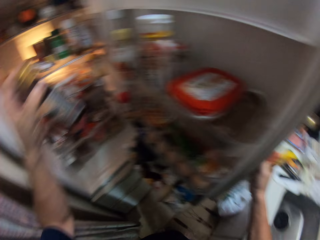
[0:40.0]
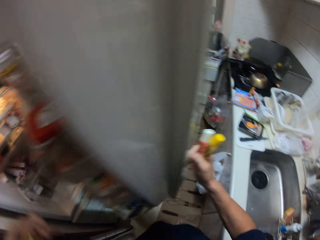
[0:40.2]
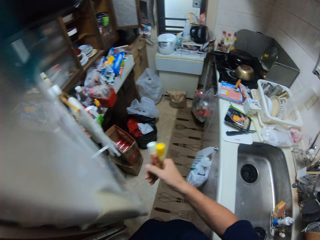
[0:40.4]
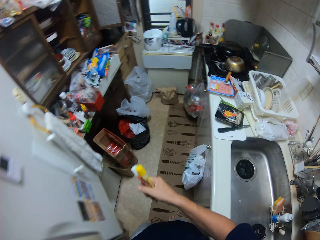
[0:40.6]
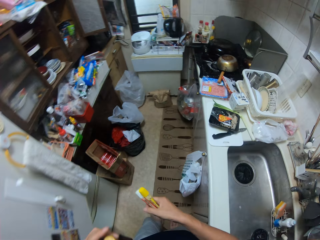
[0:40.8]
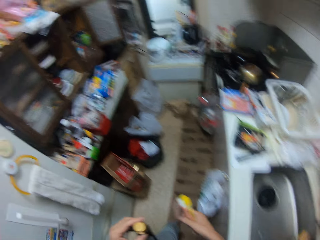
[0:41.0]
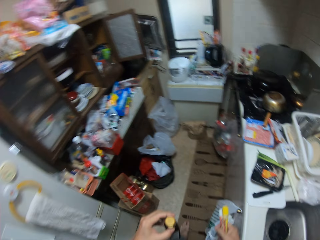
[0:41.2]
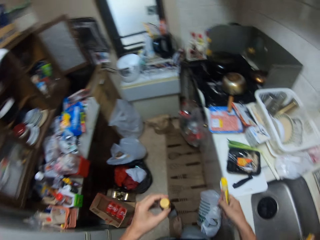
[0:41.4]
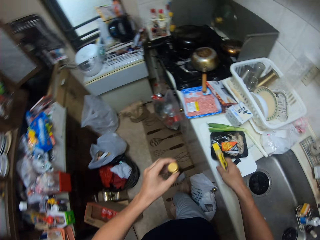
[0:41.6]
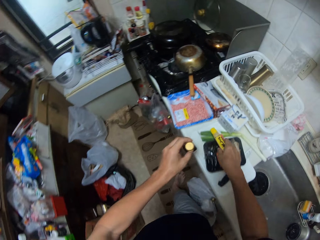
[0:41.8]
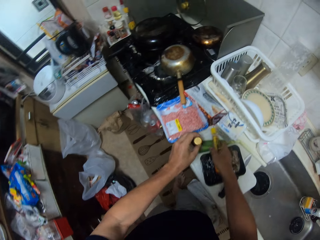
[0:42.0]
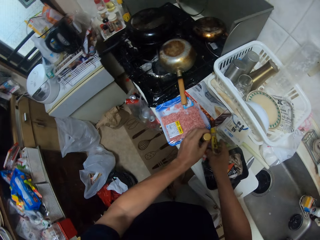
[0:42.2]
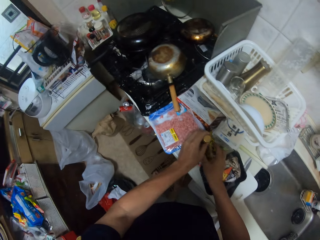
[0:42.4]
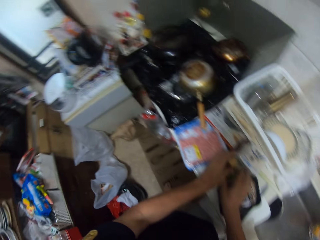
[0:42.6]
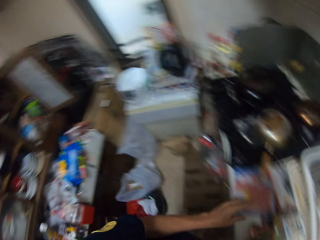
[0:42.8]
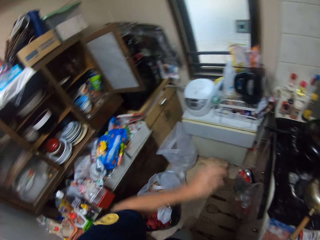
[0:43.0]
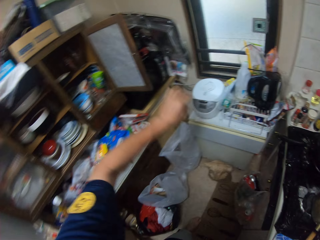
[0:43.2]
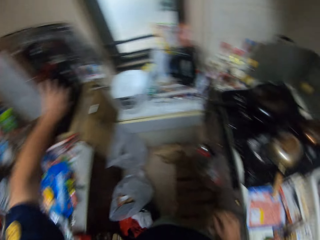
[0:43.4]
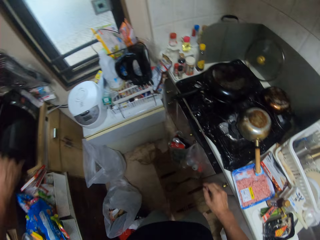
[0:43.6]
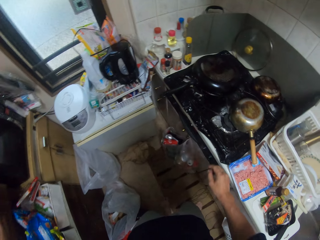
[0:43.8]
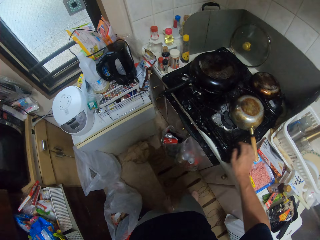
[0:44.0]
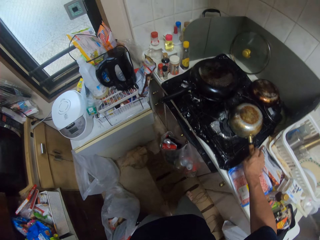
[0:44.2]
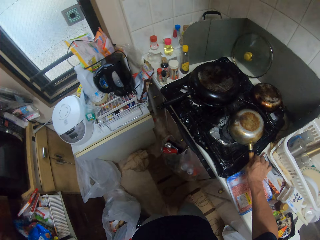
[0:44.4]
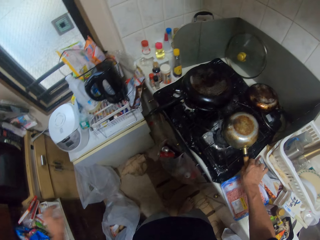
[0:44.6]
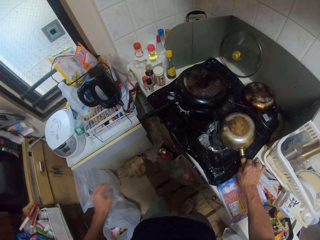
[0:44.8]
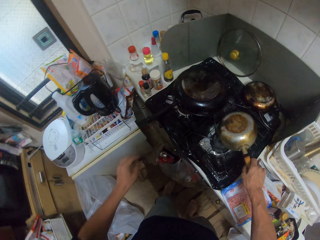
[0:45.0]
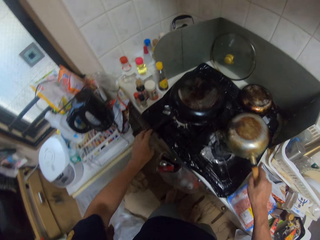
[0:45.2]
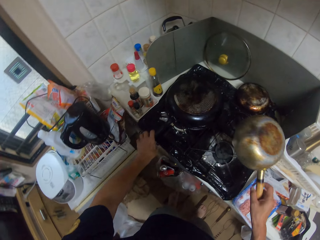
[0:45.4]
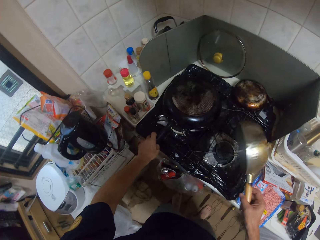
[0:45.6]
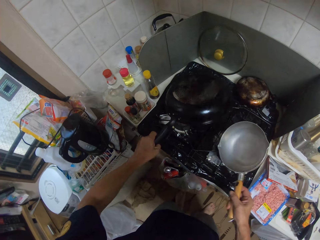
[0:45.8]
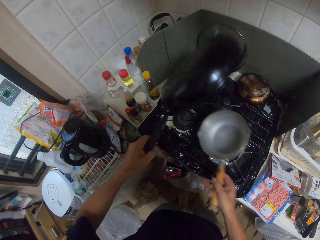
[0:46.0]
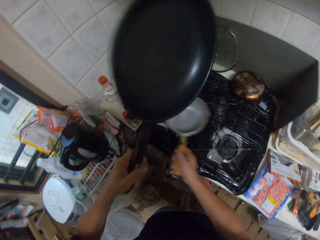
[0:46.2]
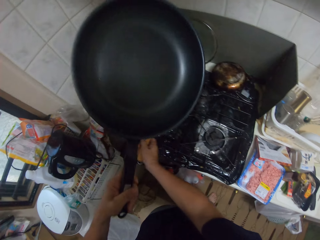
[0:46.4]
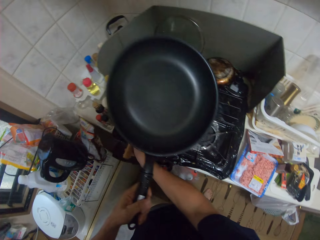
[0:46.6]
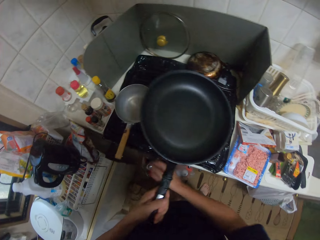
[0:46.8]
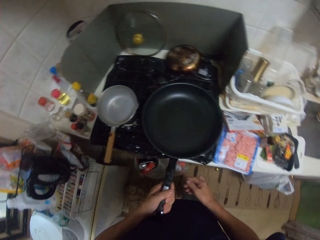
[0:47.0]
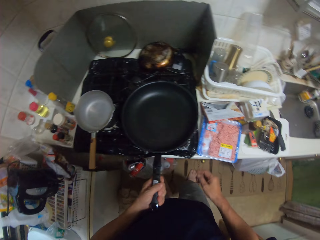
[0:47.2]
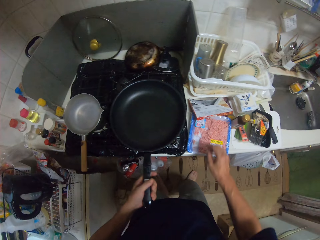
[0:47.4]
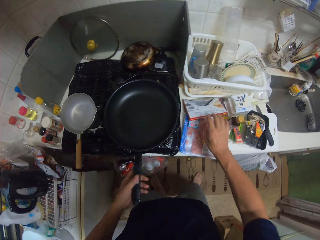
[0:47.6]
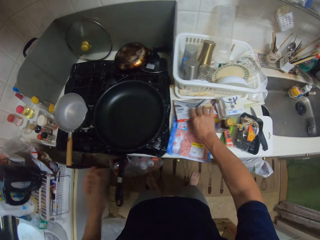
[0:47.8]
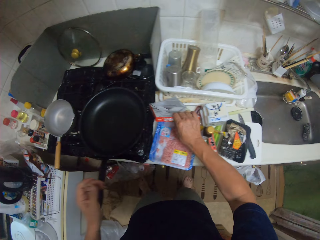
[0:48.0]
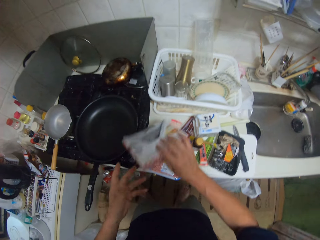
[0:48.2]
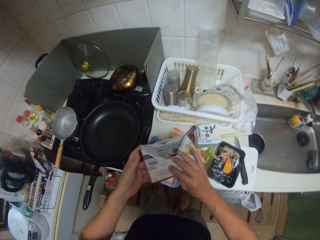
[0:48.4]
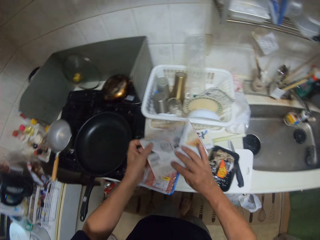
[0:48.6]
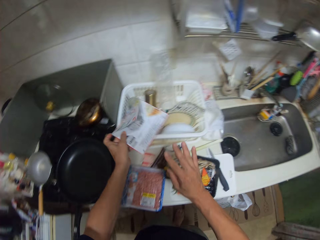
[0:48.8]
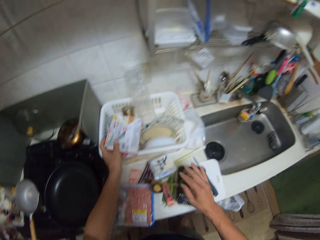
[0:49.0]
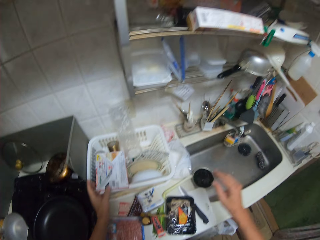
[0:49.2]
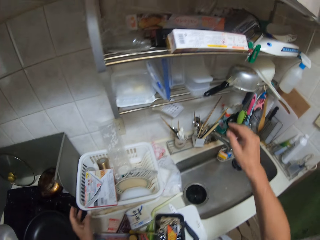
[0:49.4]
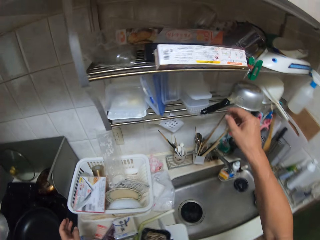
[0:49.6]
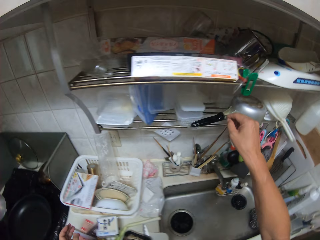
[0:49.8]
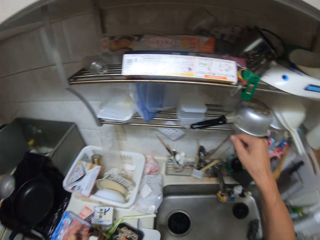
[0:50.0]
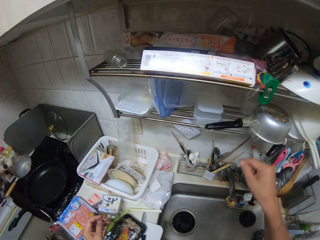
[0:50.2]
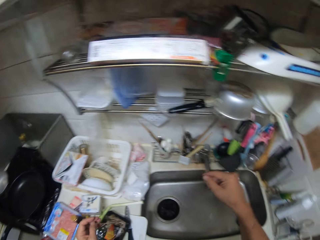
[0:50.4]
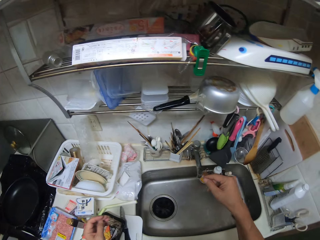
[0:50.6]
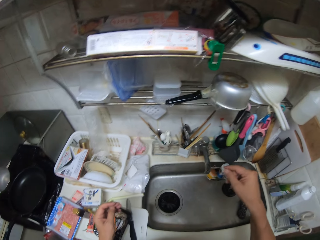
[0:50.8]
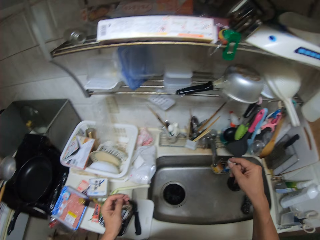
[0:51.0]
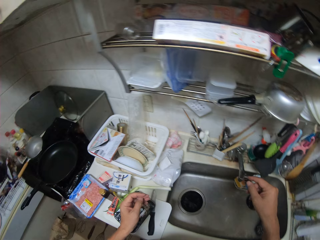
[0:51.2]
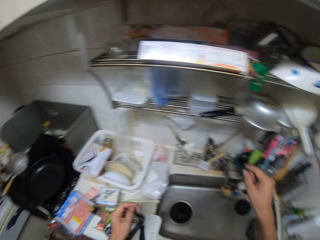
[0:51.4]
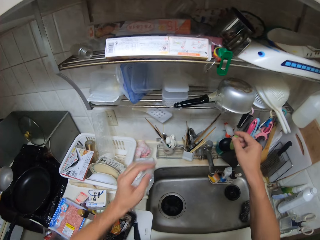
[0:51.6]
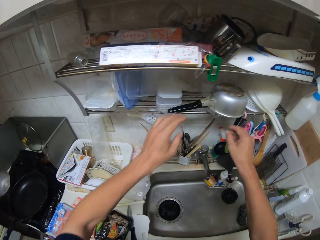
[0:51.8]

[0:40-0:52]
The camera wearer picks a bottle. They close the fridge. They put the tube on the table. They turn over the pans. They pick a box from the table. They put the box on the utensils stand. They stare around.

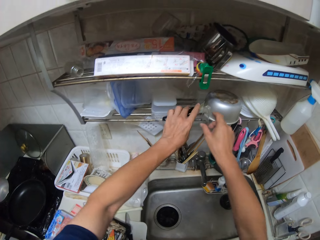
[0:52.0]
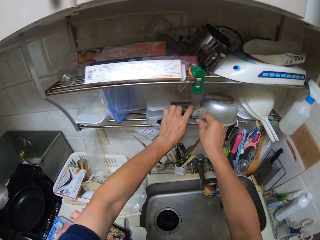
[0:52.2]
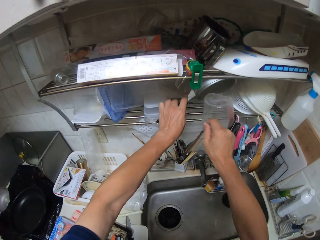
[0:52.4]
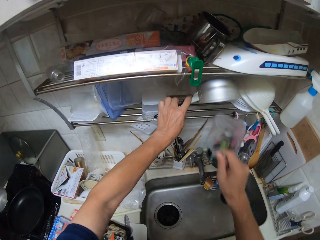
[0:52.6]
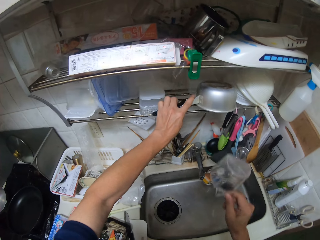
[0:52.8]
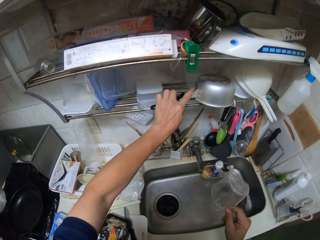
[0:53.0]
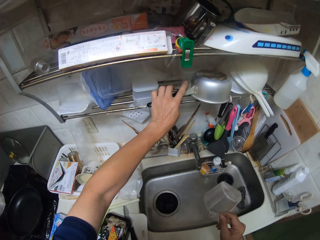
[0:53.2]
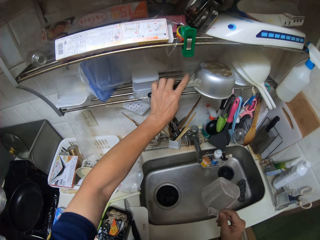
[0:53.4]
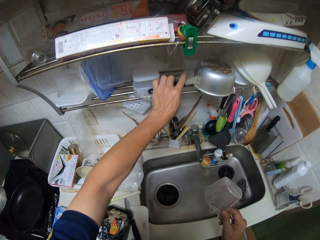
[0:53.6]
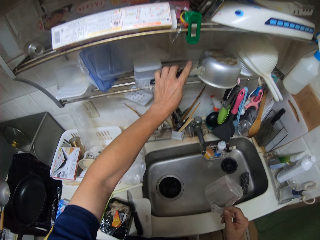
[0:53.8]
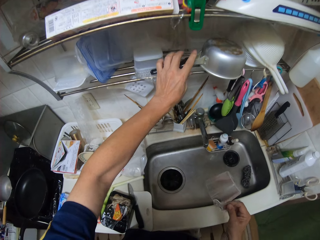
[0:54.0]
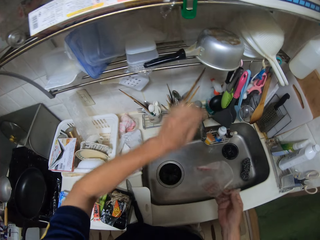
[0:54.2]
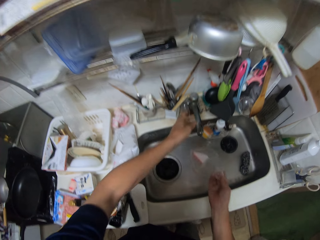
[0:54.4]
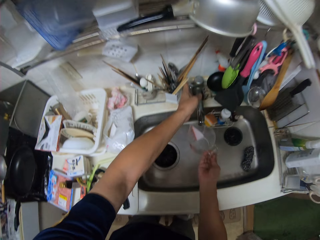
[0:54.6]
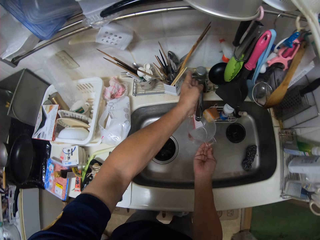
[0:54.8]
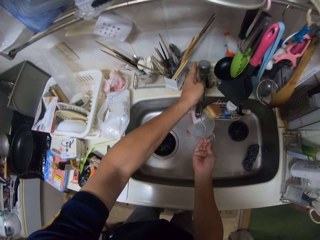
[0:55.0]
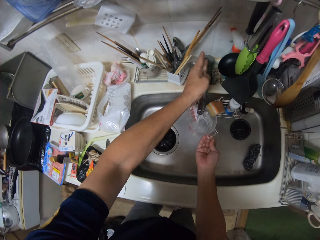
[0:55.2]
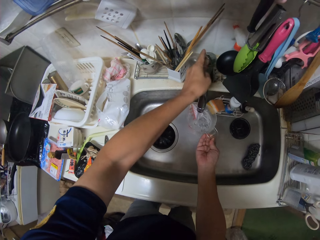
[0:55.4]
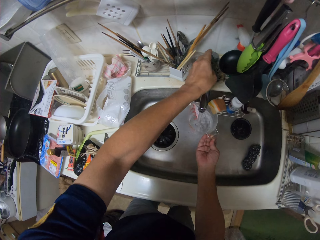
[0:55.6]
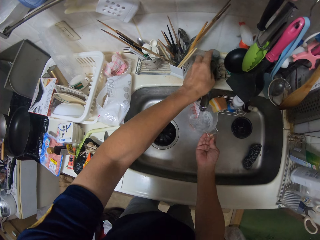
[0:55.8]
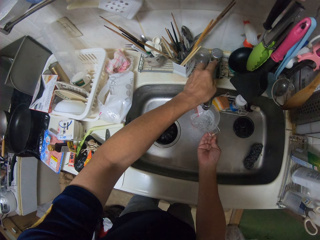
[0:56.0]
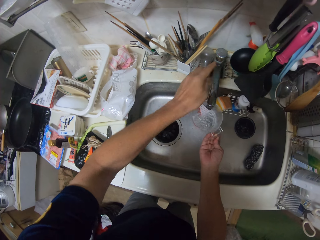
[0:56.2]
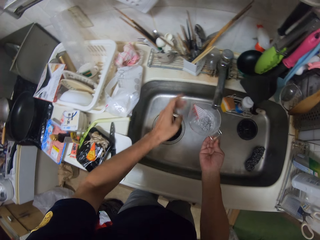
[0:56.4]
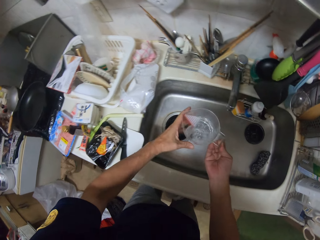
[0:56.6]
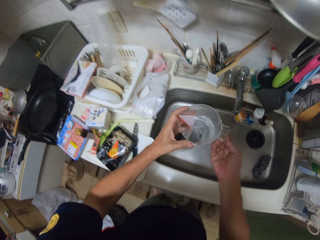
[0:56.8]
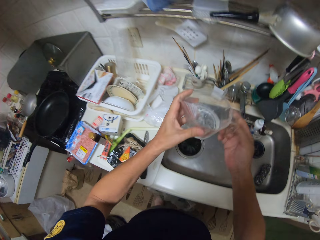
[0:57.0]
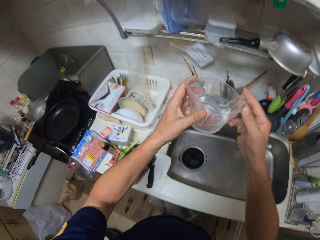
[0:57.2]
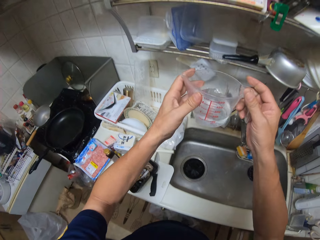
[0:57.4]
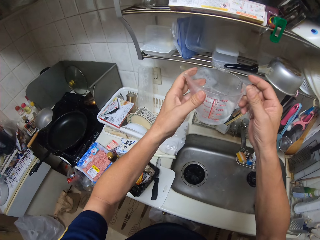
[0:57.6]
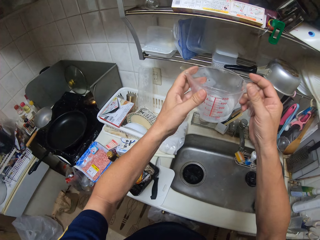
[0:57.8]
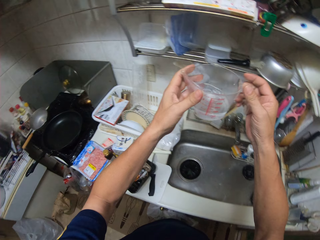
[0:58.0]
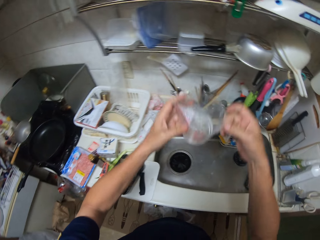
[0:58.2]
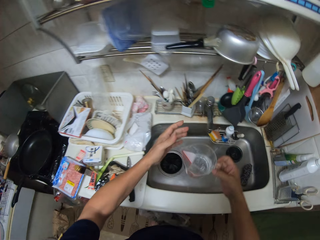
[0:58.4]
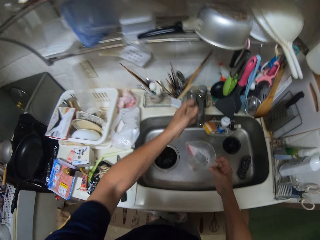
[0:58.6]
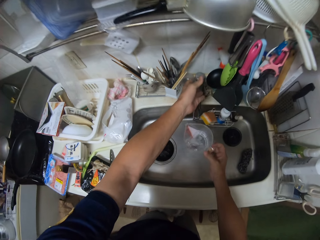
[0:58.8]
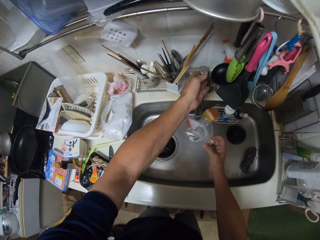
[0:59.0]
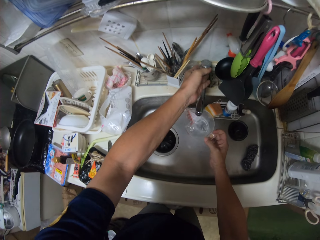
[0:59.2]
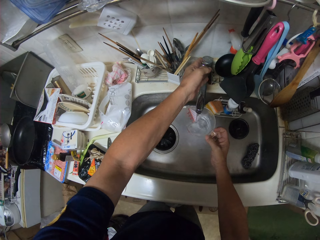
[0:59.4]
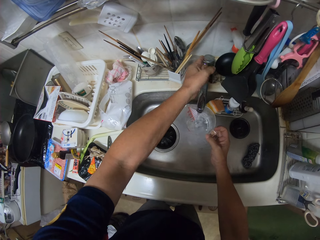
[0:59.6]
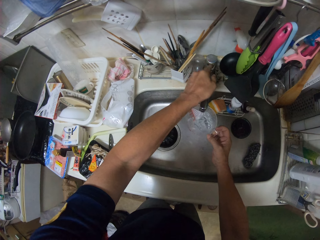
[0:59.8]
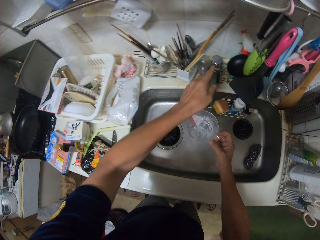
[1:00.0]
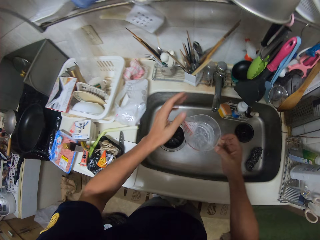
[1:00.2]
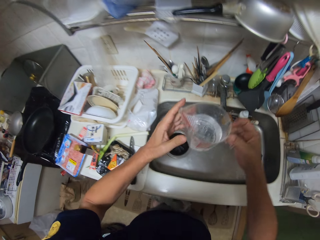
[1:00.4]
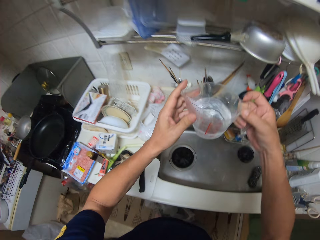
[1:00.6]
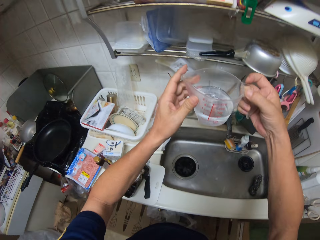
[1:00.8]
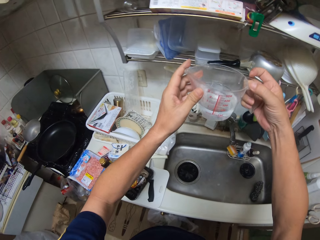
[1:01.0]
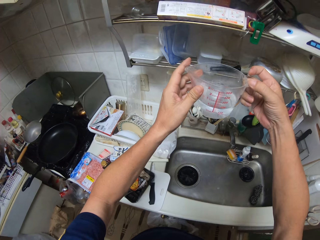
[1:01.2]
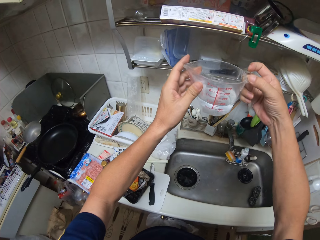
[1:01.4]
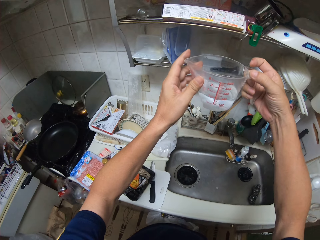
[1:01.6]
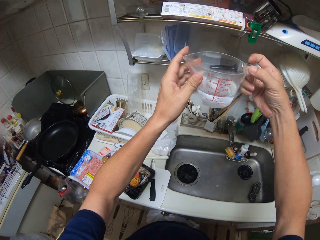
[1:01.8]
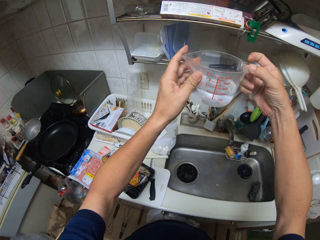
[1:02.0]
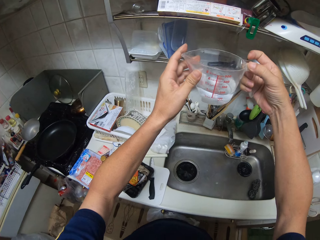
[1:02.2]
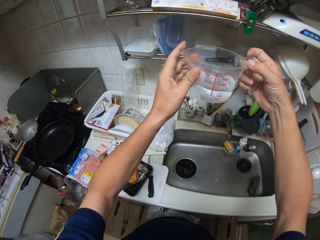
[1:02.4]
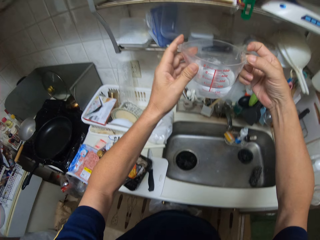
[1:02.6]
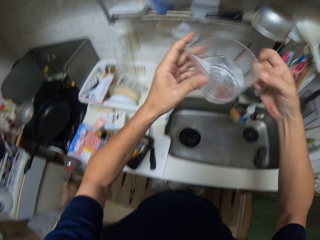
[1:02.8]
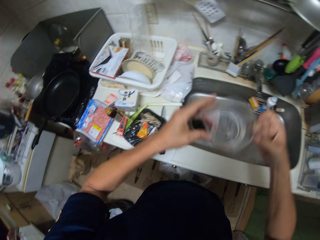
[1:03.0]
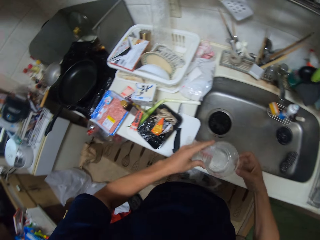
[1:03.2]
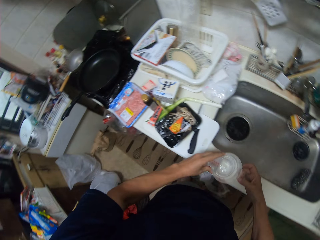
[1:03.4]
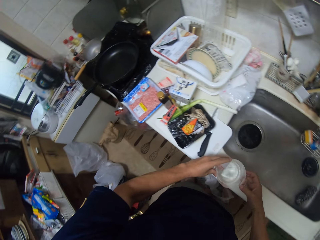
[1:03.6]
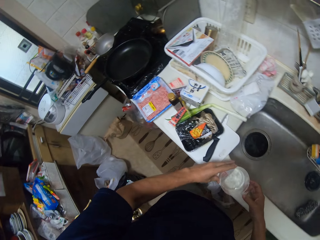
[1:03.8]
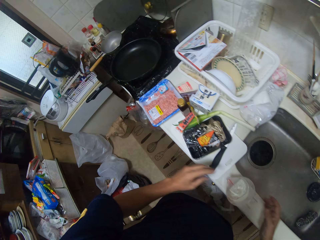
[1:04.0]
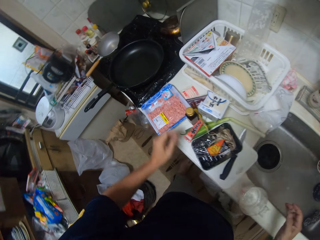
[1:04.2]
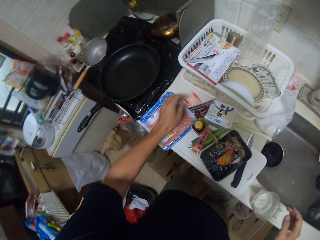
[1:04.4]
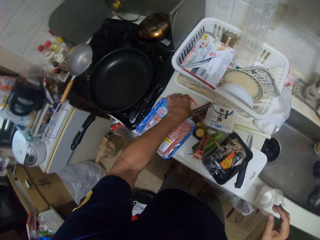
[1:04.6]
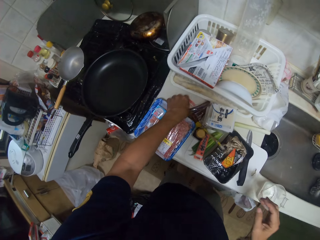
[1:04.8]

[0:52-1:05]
The camera wearer picks a jug from the shelf. They hold the pan. They turn on the tap. They put water in the jug. They turn the tap off. They stare at the level of water in the jug. They add water in the jug. They put on the tap. They measure the water level. They stare at the level of water in the jug. They put the jug on the sink.
